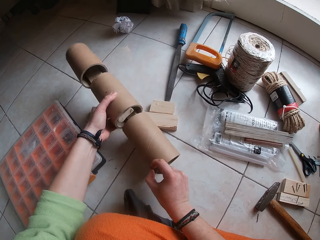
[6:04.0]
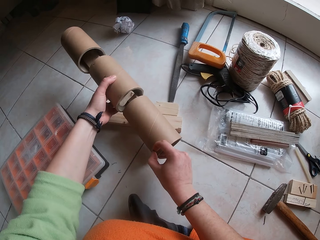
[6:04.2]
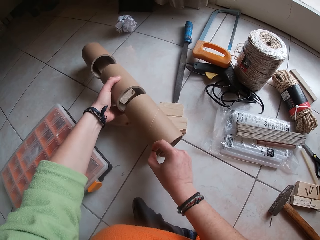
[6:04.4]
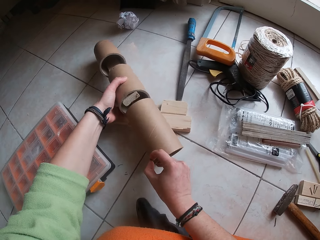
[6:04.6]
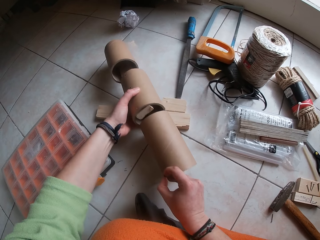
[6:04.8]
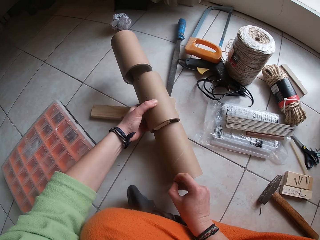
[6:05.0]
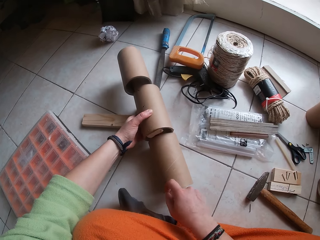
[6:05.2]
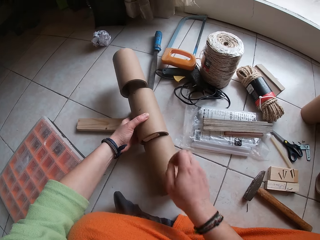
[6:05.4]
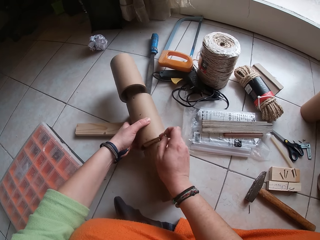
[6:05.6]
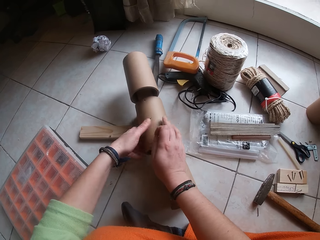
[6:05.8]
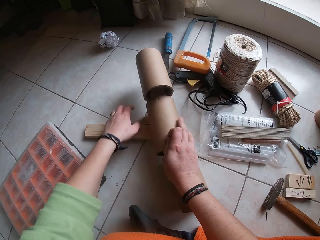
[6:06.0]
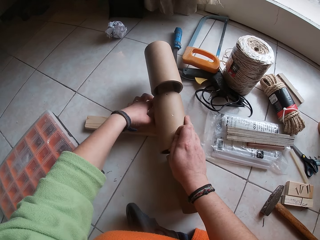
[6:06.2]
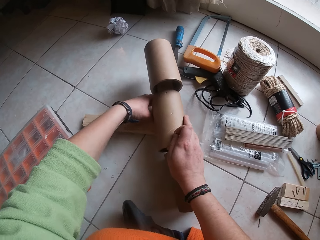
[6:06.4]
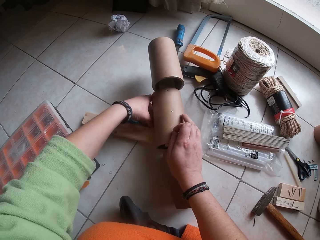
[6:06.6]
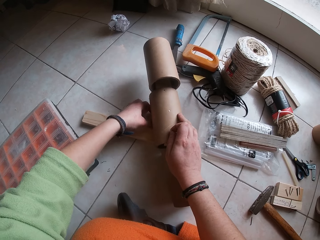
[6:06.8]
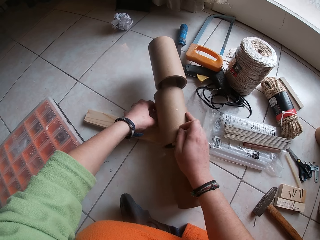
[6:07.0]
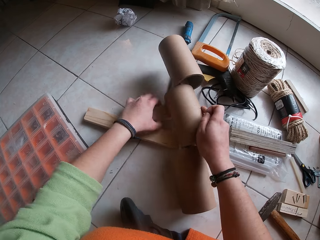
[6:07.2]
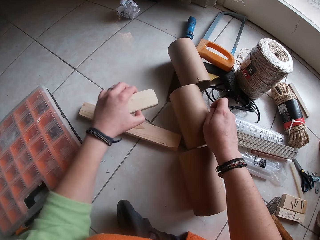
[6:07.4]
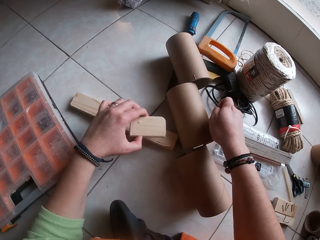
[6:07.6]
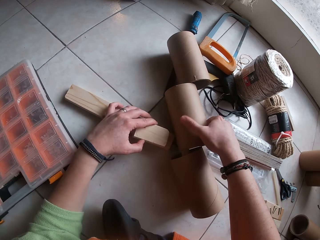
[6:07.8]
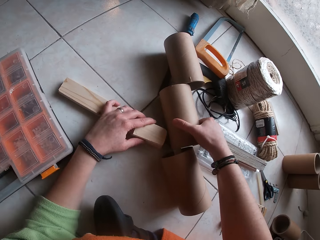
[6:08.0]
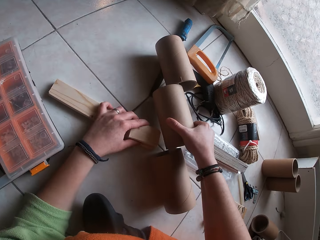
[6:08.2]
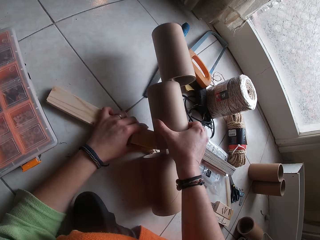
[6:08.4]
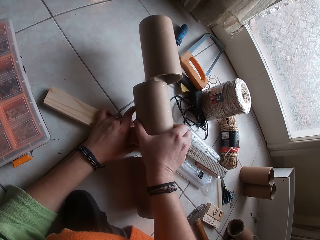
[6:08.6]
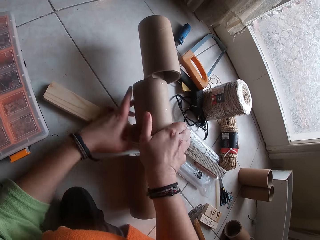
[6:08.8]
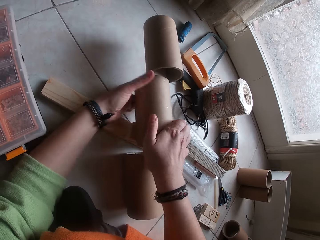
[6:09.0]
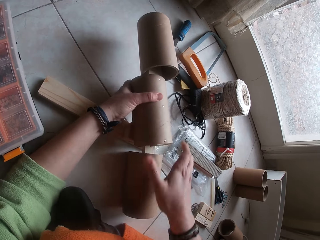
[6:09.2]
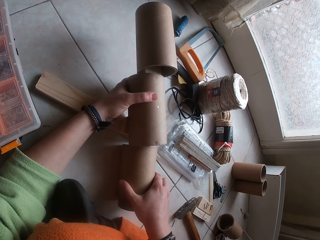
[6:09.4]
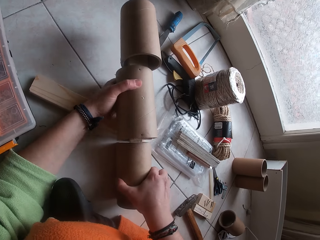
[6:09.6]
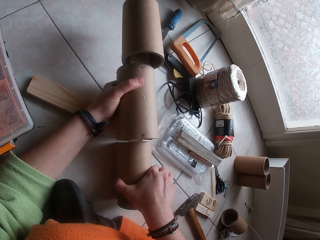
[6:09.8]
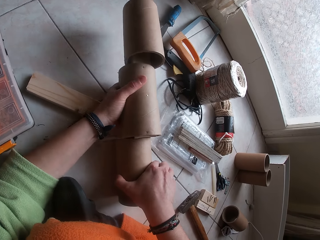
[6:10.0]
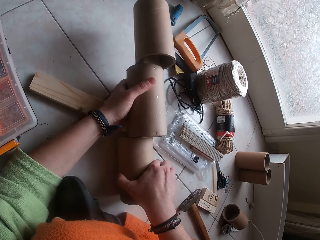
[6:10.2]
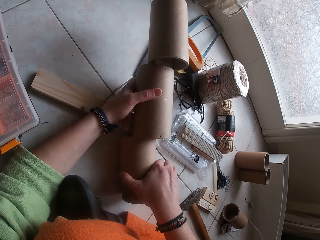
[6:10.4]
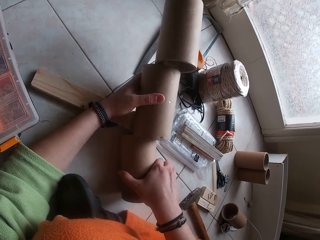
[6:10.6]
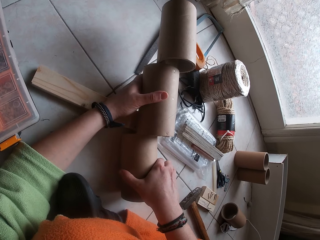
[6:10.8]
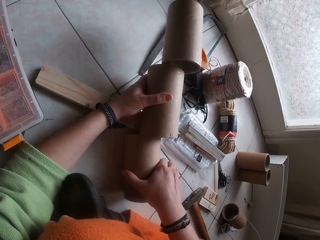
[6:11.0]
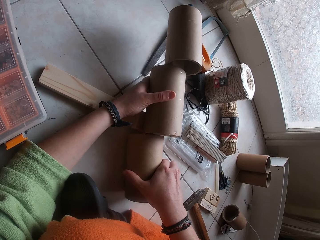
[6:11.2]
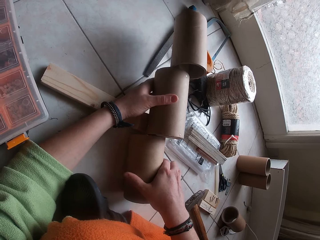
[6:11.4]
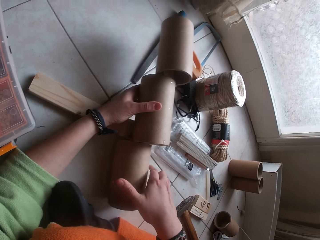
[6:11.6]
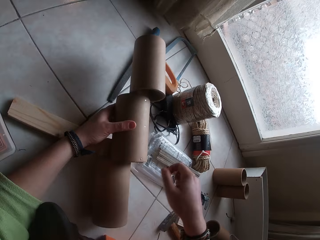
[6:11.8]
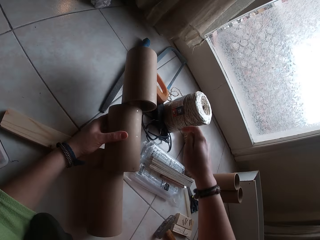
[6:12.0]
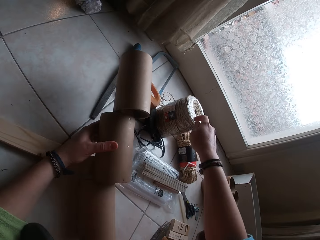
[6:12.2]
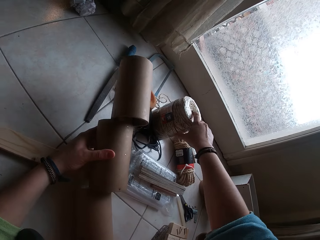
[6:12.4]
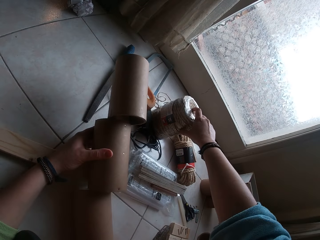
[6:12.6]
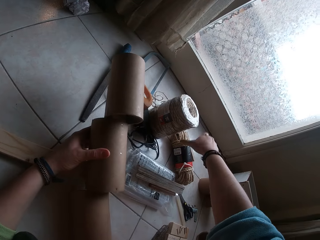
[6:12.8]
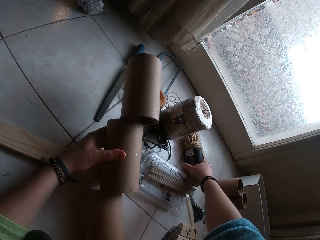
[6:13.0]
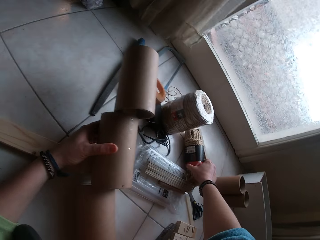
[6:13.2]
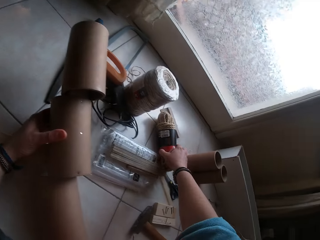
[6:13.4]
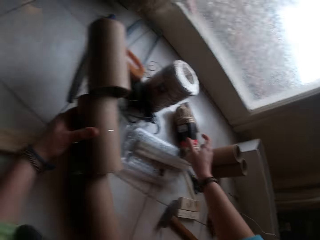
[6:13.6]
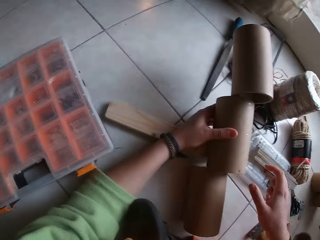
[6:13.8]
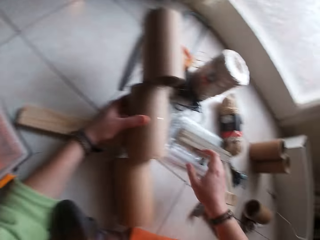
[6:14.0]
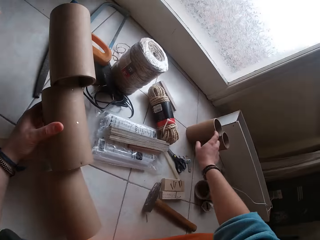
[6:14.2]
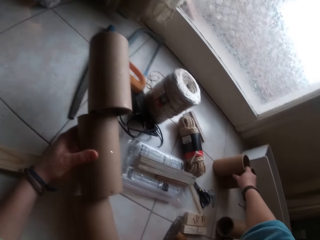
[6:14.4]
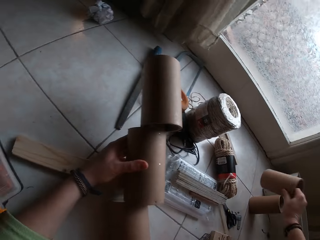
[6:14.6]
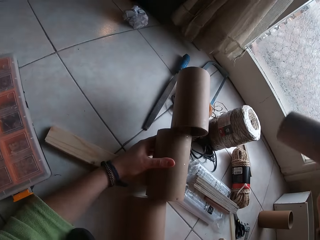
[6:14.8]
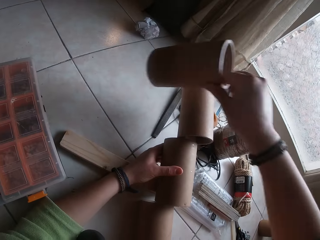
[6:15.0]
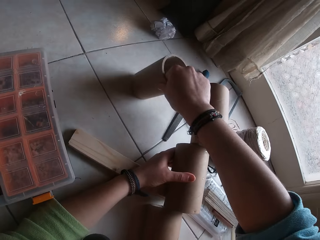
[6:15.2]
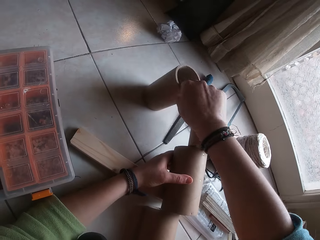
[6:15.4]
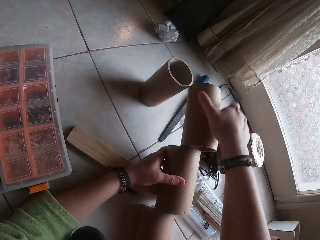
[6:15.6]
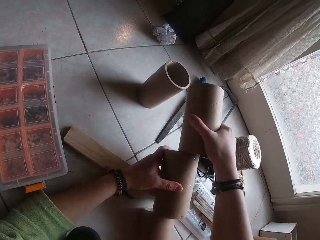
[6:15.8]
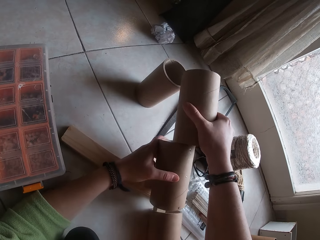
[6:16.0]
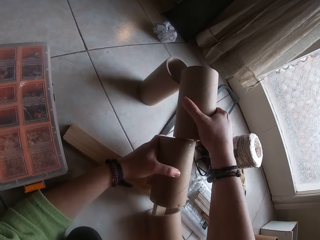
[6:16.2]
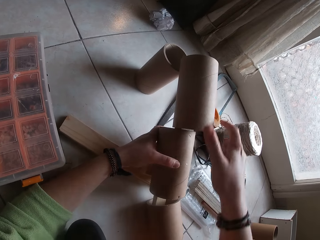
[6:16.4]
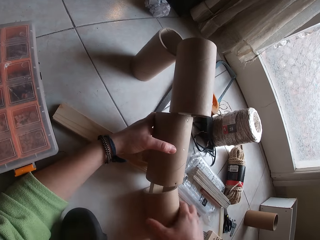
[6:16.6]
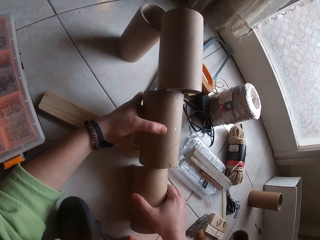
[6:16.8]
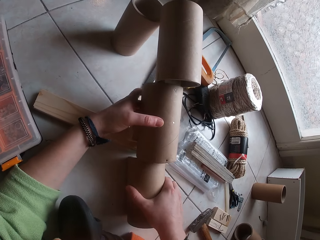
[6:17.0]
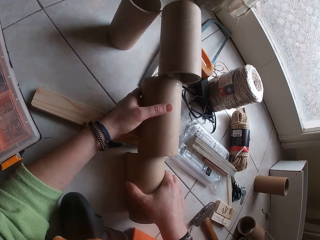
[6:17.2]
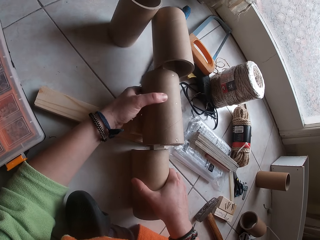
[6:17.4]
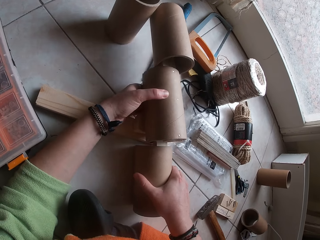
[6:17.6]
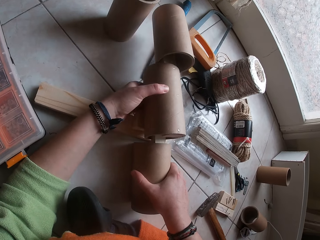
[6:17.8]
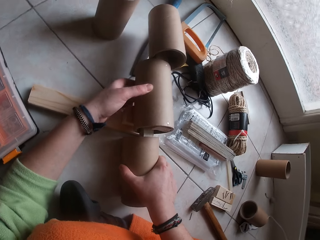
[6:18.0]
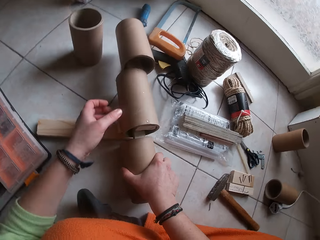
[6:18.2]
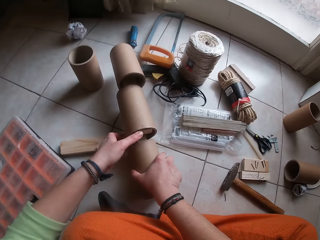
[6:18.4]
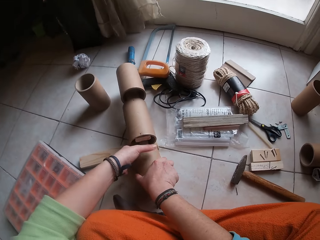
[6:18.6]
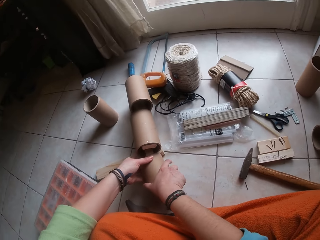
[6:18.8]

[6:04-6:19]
The camera wearer picks the cardboard paper core from the wood with both hands. She picks the cardboard paper core from the wood again. She touches something. She adjusts the wood with her left hand. She picks the wood with the left hand and drops the cardboard paper core on the floor with her right hand. She moves the wood on the floor with her left hand. She puts something on the table. She picks the cardboard paper core from the floor with her right hand, places the cardboard paper core on the wood with her right hand, and holds the cardboard paper core with both hands. She touches a rope with her right hand. She moves the rope with her right hand. She picks the cardboard paper core from the floor with her right hand. She places the cardboard paper core on the floor with her right hand. She adjusts the cardboard paper core on the wood with both hands.

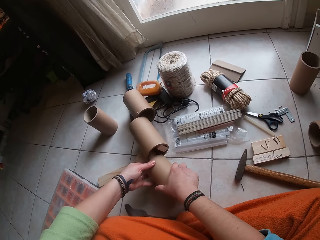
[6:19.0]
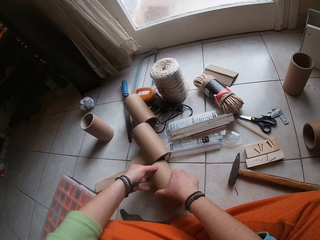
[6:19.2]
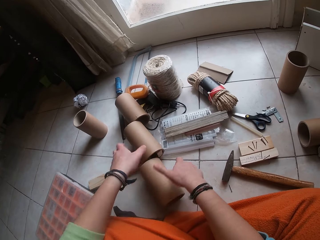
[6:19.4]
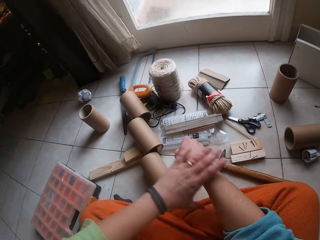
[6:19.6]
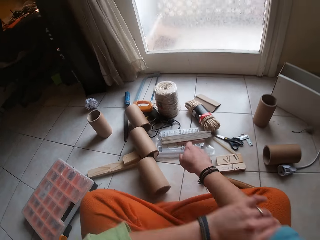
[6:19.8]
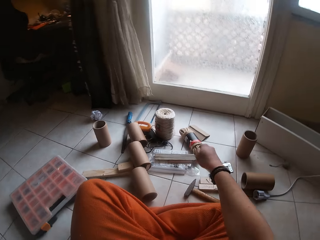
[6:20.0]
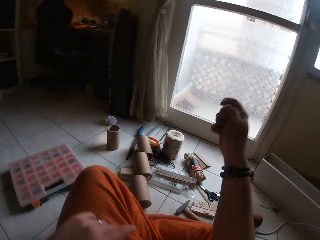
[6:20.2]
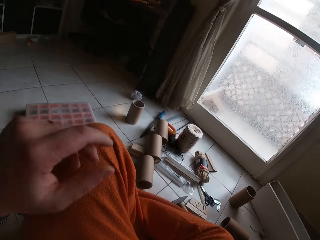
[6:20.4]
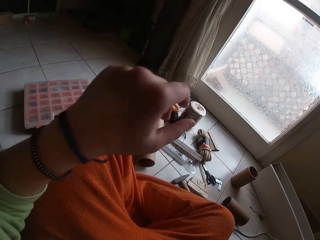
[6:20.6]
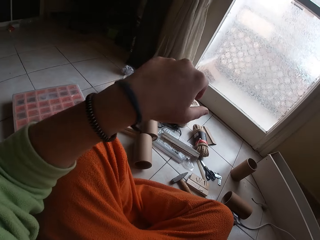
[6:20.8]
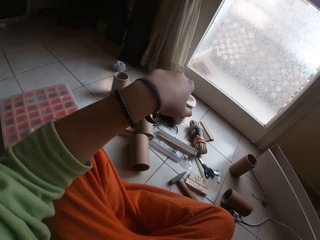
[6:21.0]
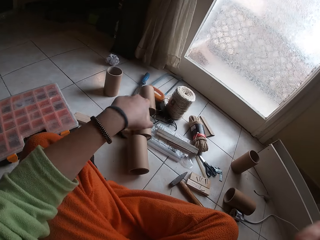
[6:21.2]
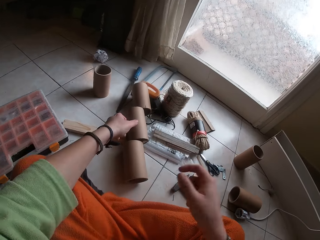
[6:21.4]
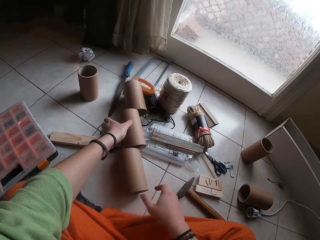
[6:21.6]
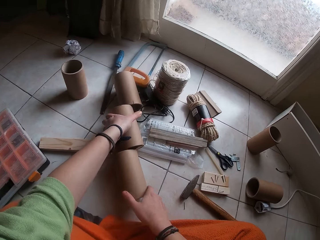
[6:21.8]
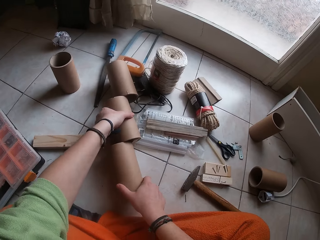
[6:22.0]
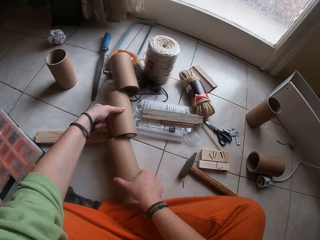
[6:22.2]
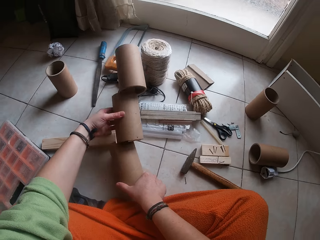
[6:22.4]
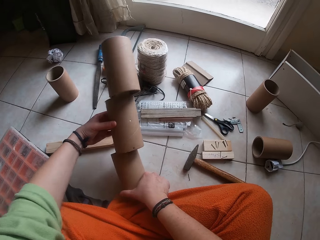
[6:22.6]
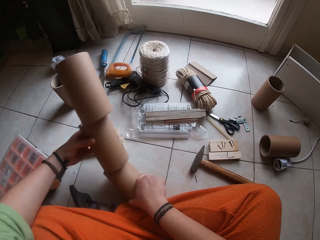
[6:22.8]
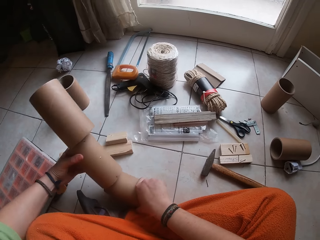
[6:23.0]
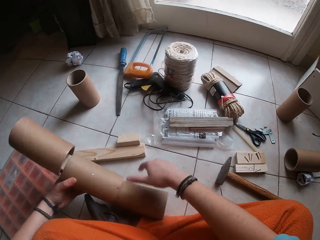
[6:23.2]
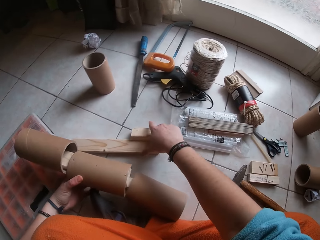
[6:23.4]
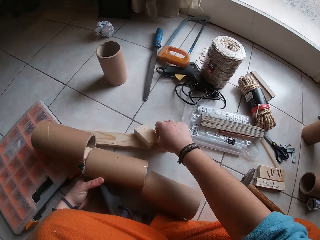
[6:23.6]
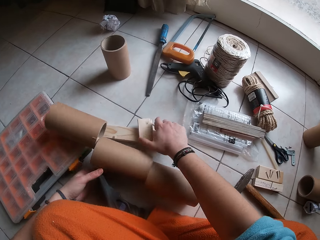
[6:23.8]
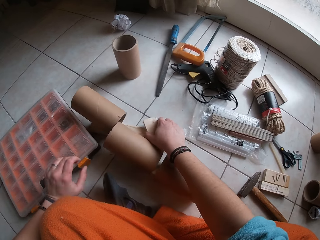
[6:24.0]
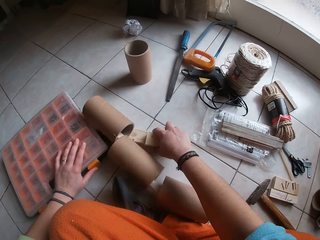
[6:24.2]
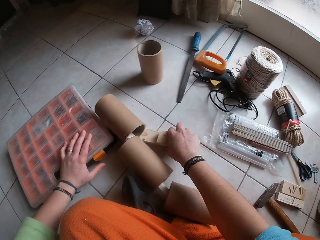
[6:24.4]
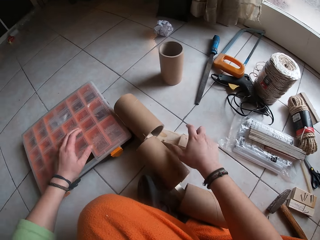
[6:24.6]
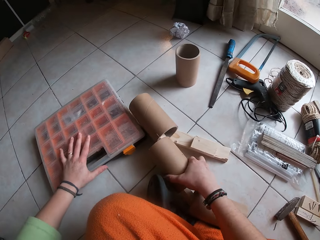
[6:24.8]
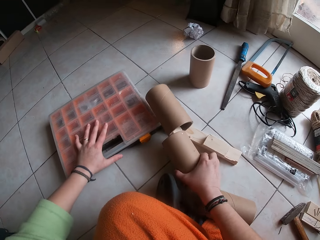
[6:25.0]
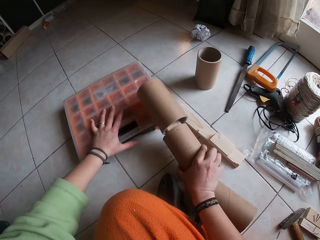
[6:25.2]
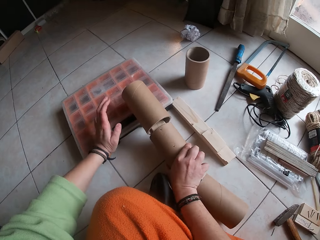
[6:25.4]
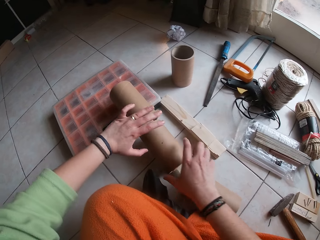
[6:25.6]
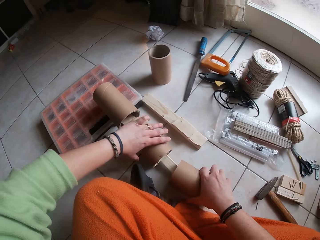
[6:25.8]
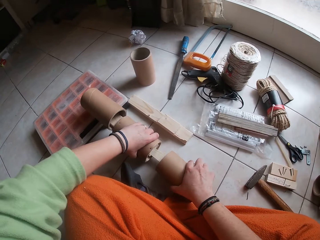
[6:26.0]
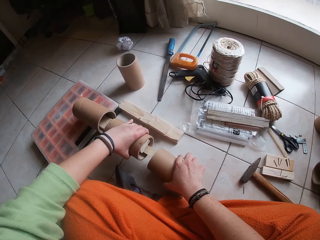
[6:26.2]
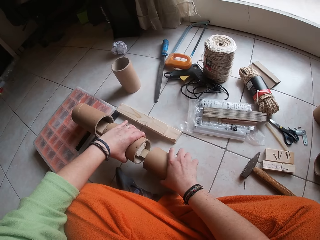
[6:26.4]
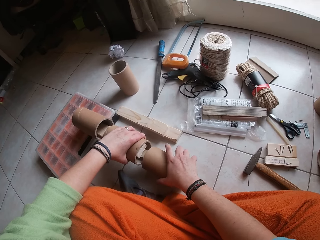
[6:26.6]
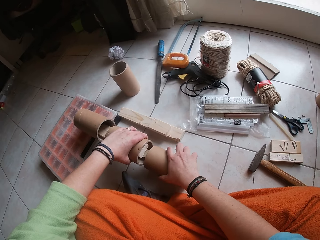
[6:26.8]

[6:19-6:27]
The camera wearer pulls her right sleeve with her left hand. She raises her hand up. She picks the cardboard paper core from the wood with both hands. She holds the cardboard paper core in her left hand. She adjusts the wood with her right hand. She places the cardboard paper core on the floor with her left hand. She touches something. She pushes a nail tool box with her left hand. She adjusts the cardboard paper core with her right hand. She picks the cardboard paper core from the floor with both hands. She adjusts the cardboard paper core with her right hand.
